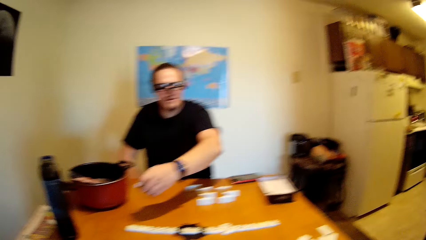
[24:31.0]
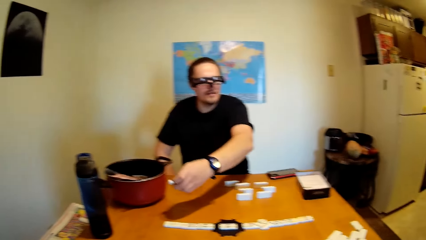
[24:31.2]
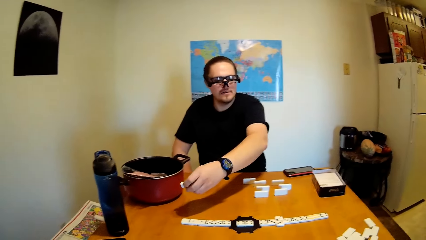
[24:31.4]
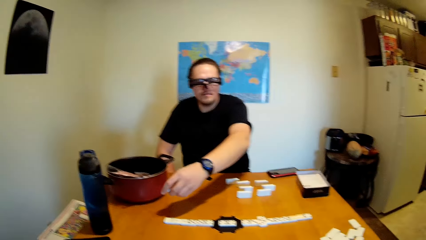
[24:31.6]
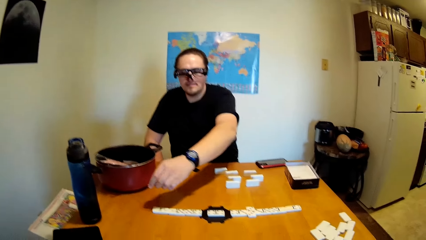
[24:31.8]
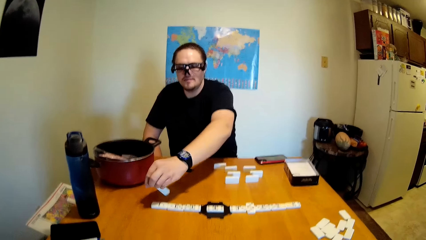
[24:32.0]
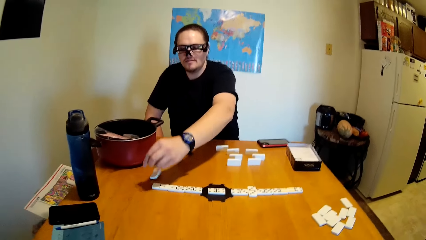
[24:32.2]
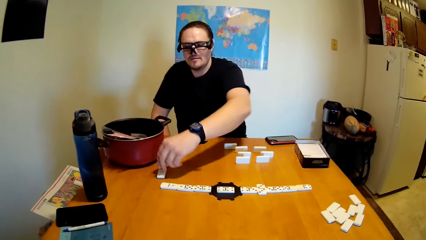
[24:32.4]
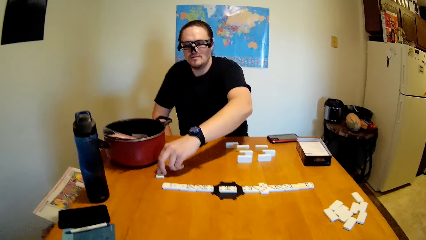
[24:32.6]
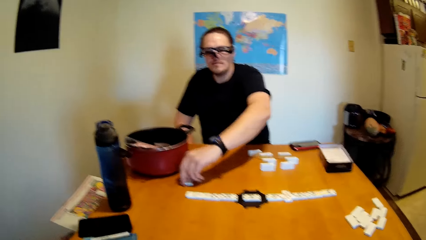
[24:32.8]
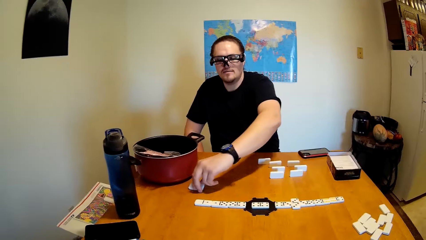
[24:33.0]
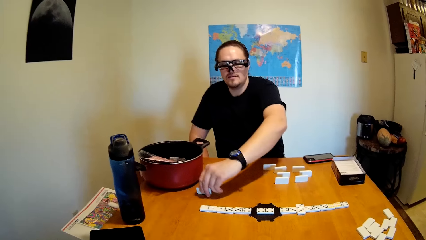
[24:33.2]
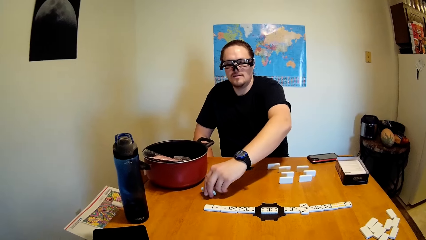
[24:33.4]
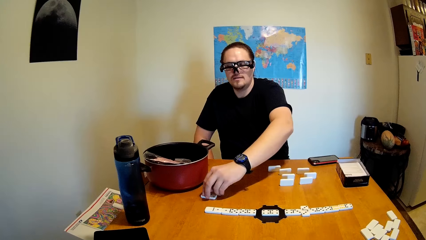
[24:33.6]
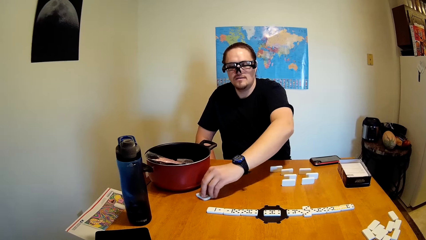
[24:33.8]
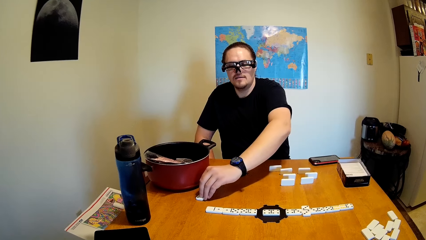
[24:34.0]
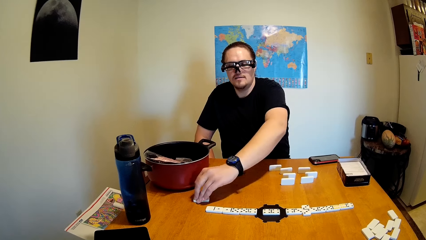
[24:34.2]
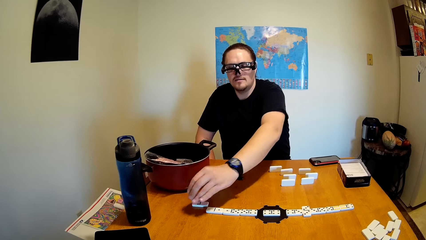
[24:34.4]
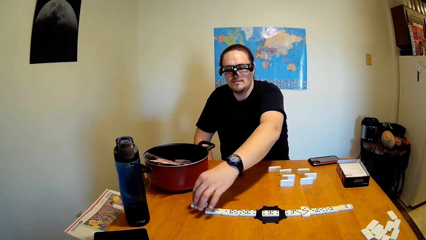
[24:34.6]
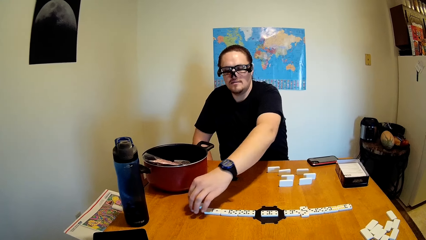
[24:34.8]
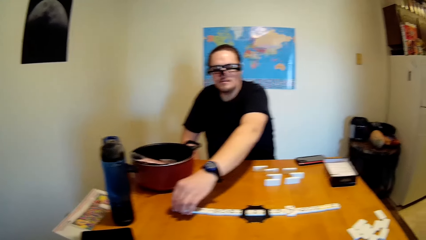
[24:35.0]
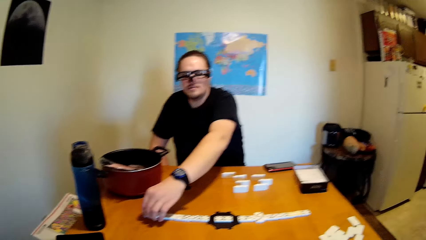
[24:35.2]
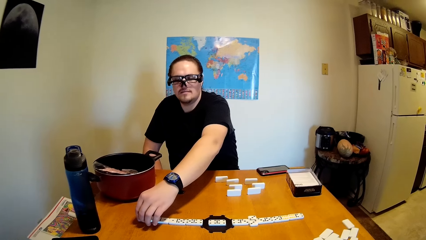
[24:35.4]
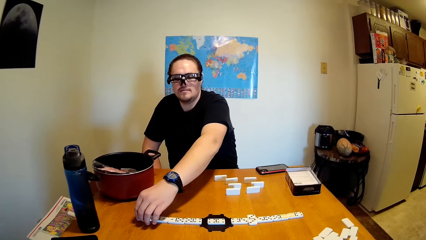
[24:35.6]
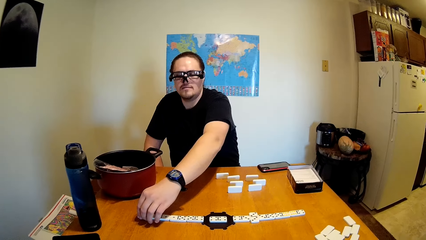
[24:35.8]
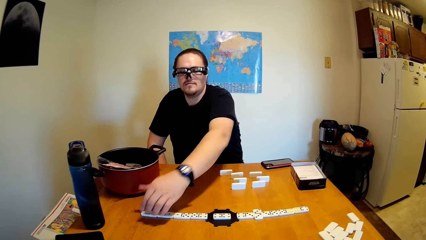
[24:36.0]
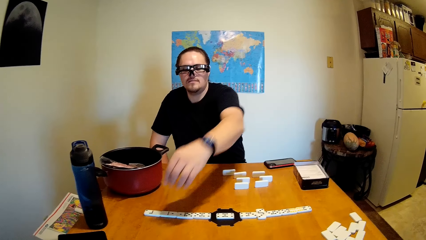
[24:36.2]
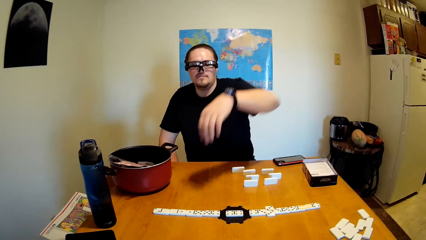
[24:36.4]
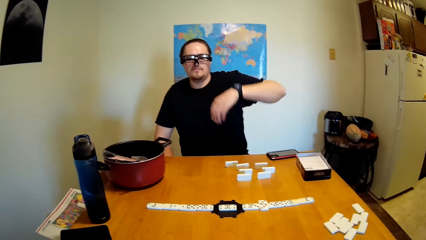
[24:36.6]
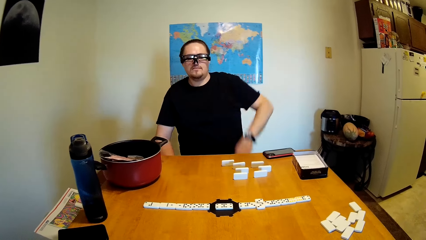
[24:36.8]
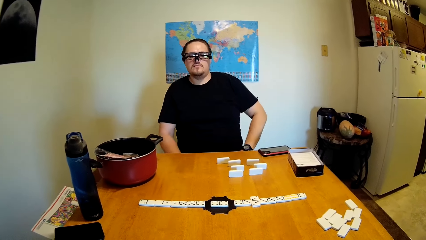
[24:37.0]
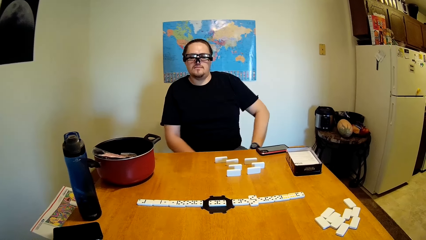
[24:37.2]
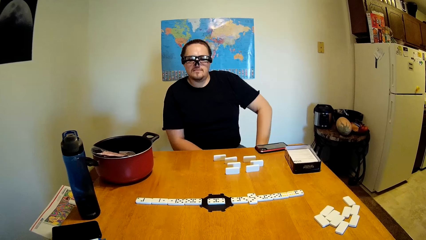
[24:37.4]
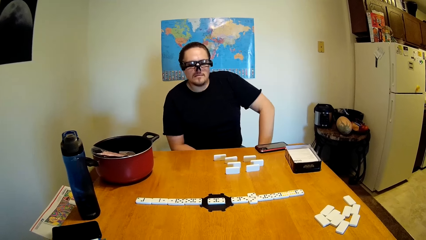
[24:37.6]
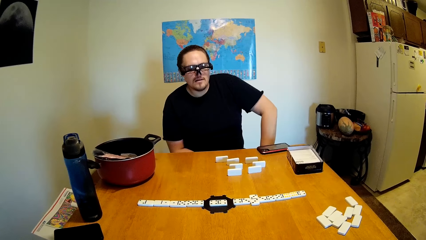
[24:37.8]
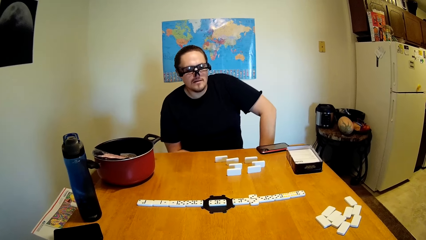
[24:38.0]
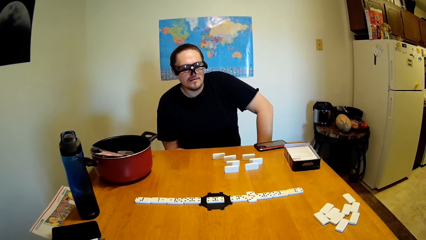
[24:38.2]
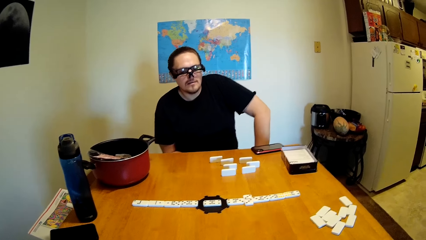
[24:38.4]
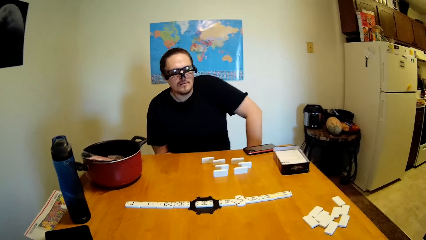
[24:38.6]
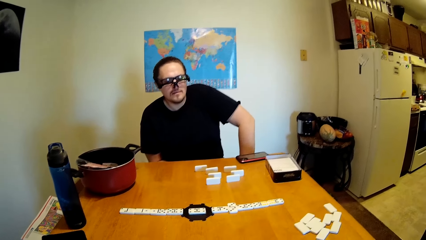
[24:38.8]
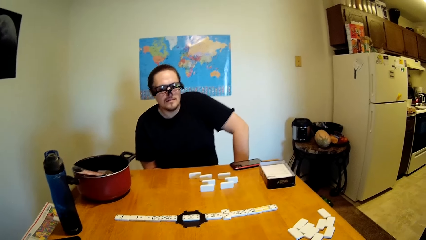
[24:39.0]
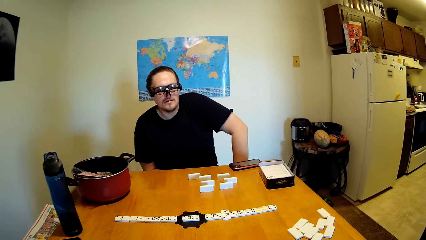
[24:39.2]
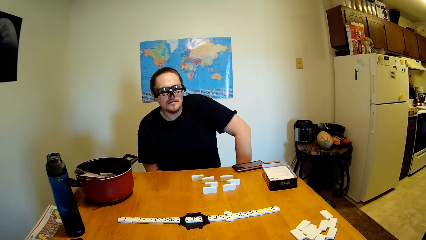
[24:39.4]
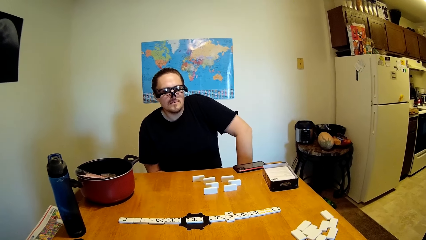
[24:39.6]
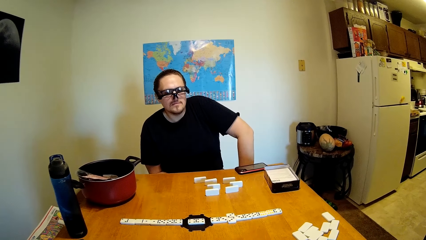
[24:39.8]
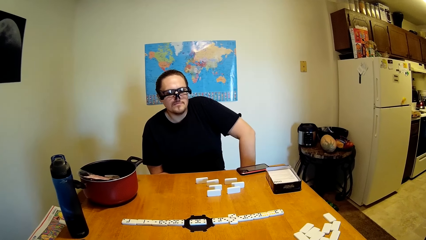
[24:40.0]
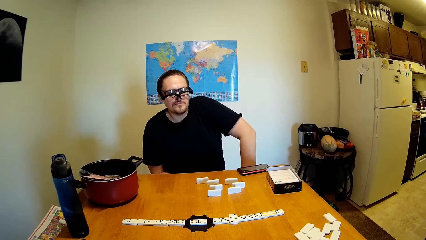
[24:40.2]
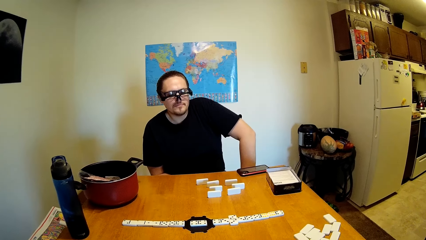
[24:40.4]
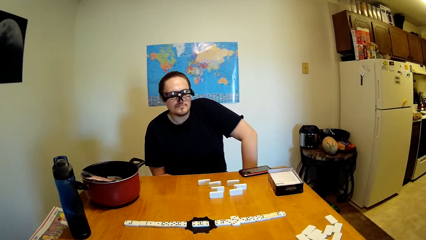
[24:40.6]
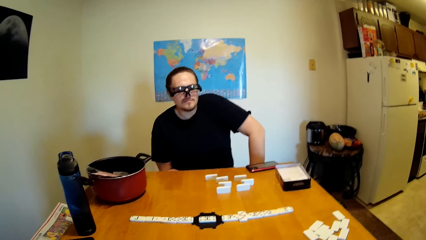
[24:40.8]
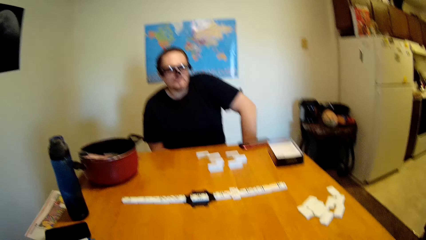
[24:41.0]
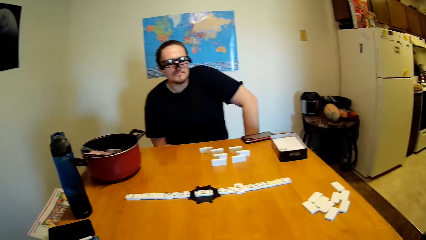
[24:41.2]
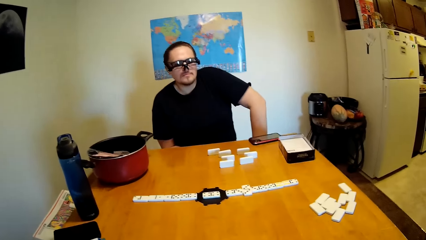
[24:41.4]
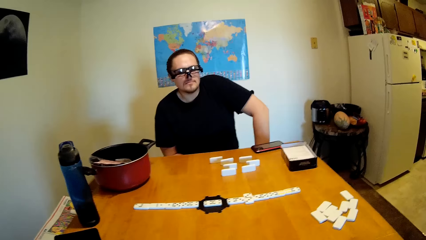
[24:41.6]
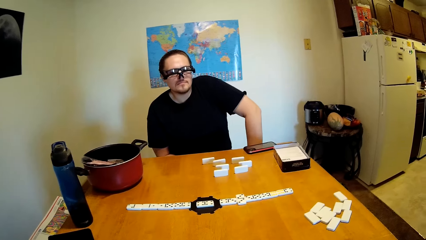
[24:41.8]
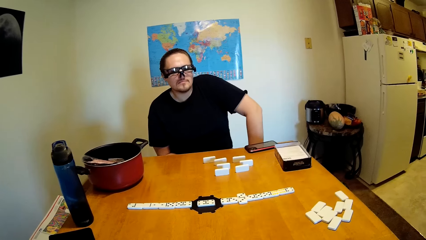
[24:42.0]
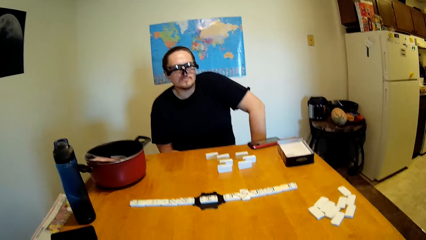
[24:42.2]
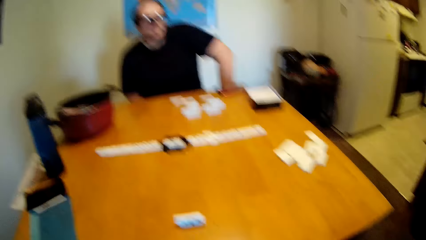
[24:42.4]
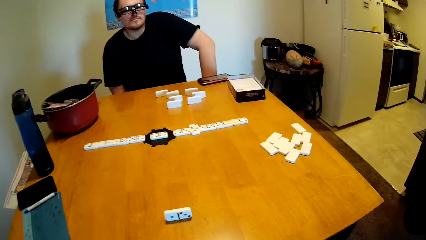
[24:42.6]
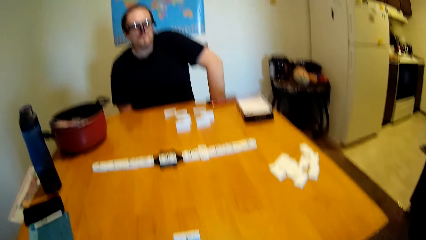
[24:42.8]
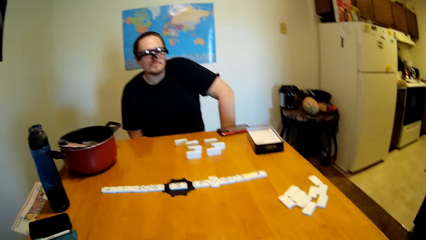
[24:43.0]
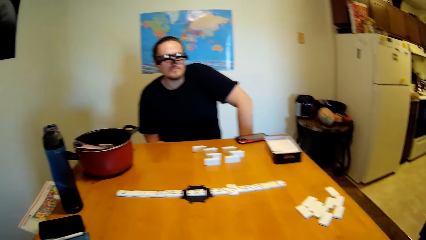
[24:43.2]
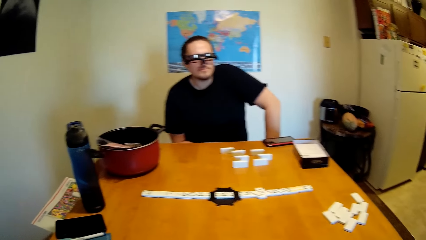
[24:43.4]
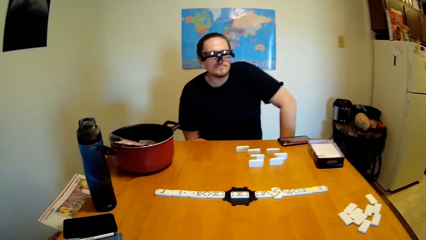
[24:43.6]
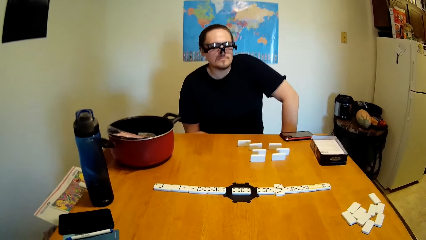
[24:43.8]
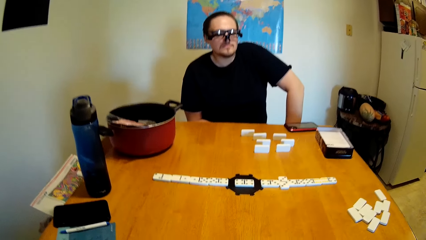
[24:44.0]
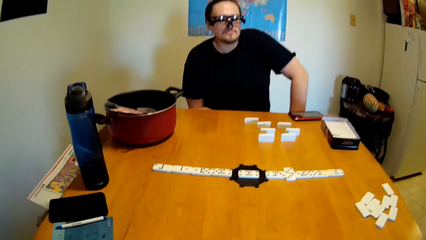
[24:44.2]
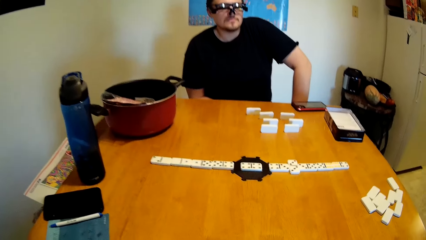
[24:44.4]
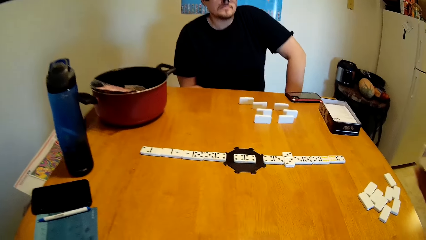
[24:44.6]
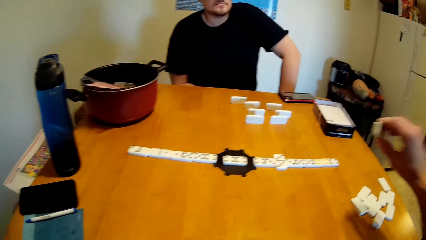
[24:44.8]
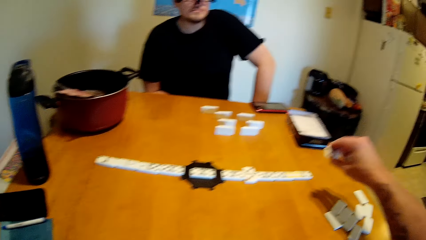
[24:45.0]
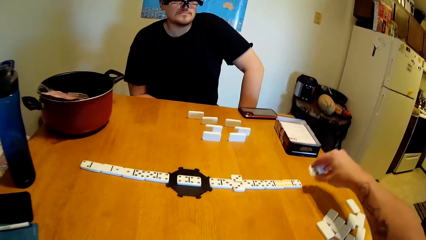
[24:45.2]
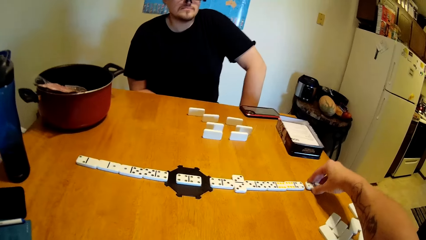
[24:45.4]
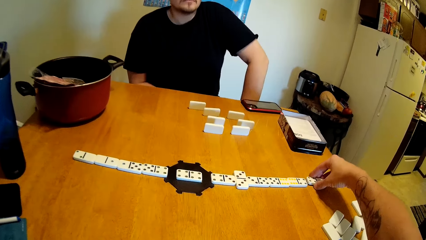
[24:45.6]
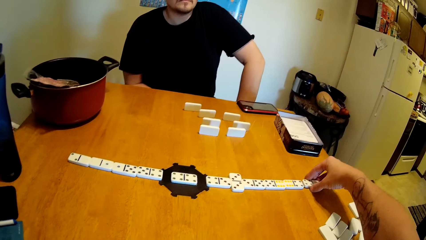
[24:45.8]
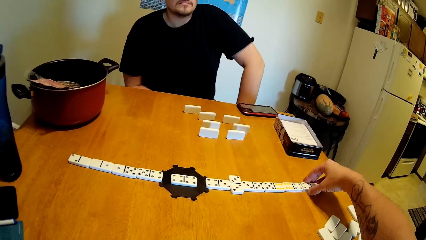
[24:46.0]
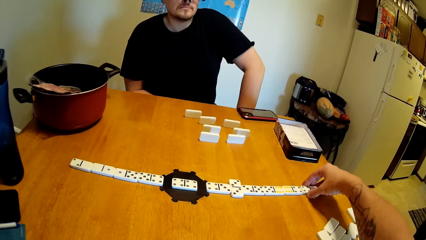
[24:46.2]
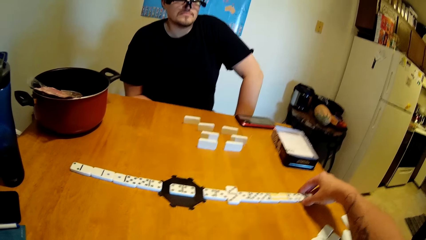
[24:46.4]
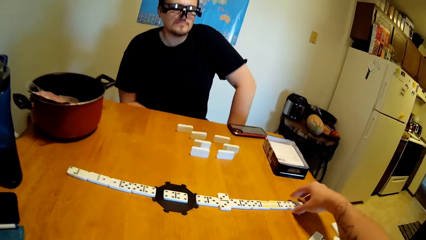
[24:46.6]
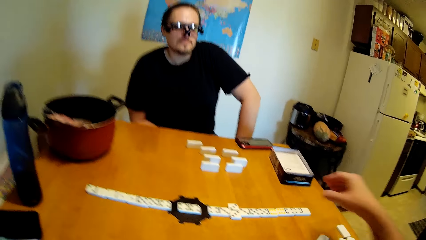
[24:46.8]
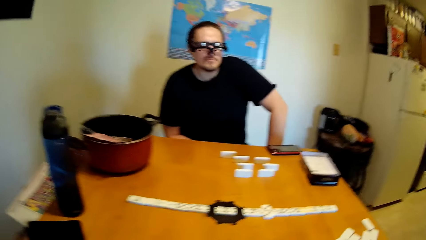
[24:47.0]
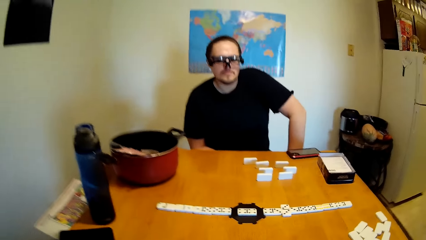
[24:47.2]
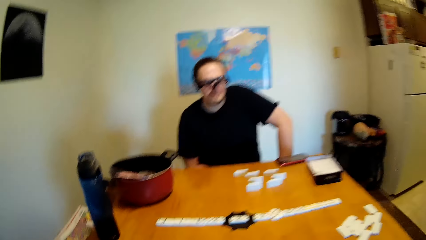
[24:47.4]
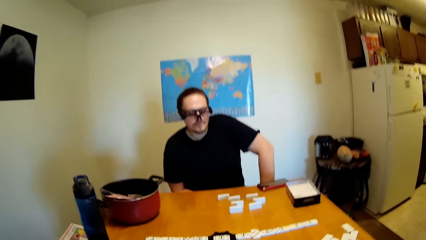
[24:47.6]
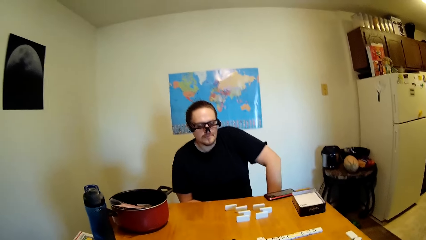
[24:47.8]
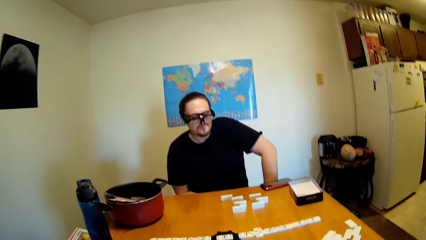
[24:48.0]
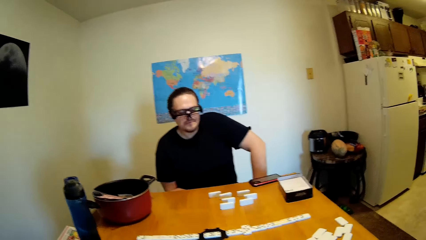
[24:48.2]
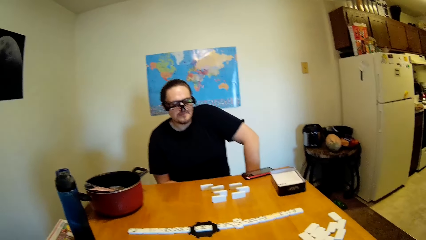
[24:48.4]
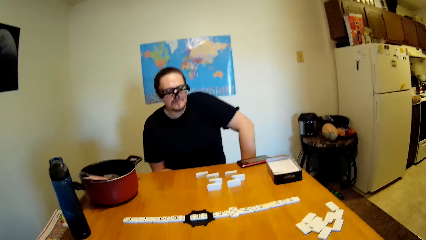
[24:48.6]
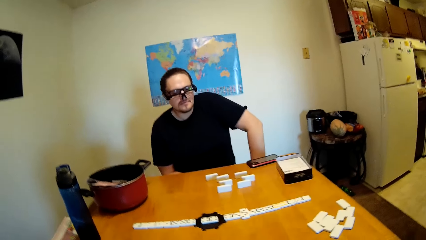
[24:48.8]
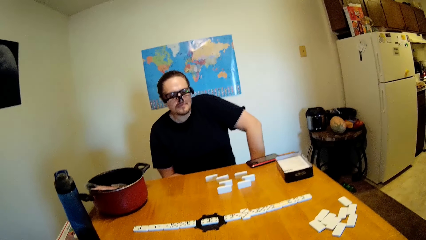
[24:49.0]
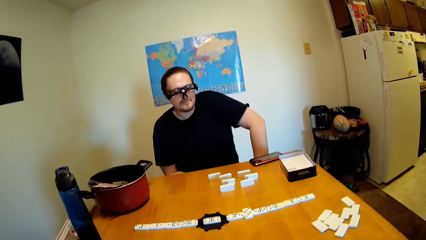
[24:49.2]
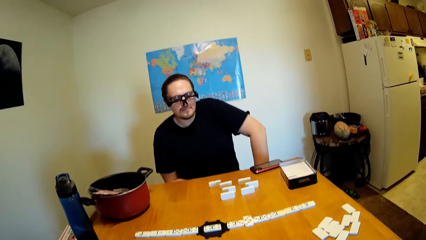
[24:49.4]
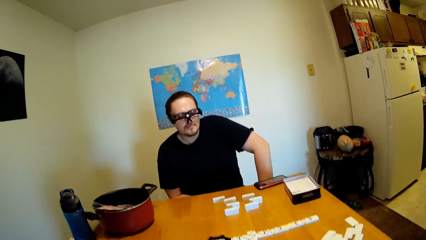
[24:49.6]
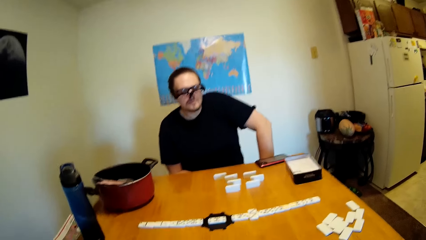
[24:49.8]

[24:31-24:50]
The man swings the left hand and drops a domino on the desk. The man swings the left hand, looks around and touches something. The camera wearer stares at the dominoes. They swing the right hand and drop the domino on the desk. They swing the right hand, look around and touch something.
